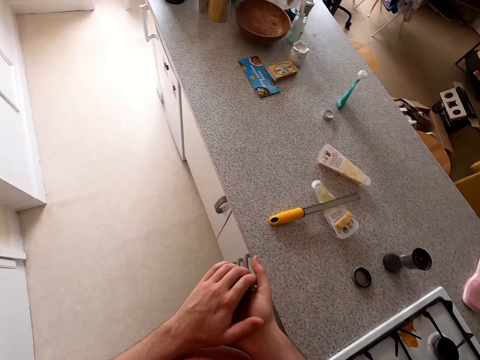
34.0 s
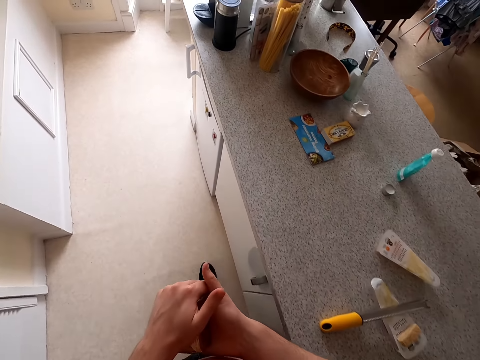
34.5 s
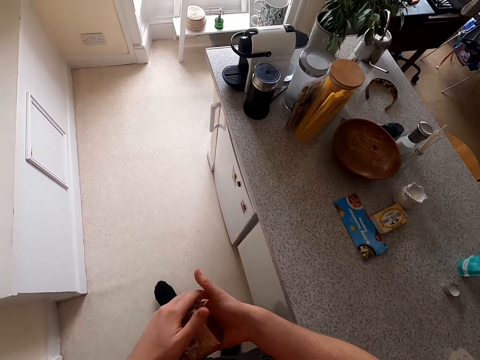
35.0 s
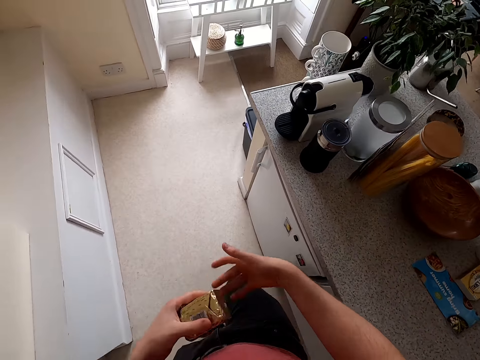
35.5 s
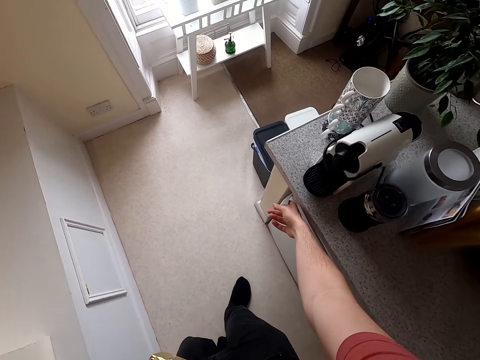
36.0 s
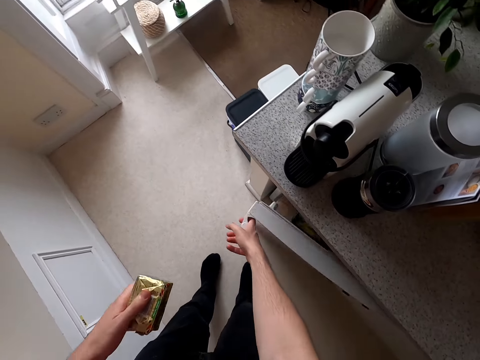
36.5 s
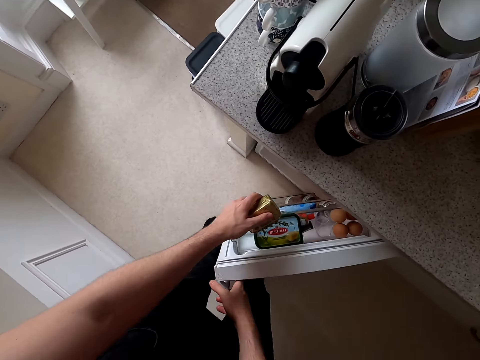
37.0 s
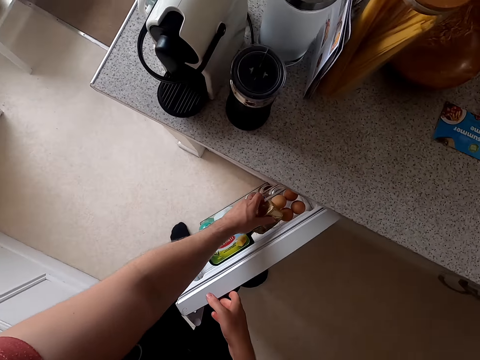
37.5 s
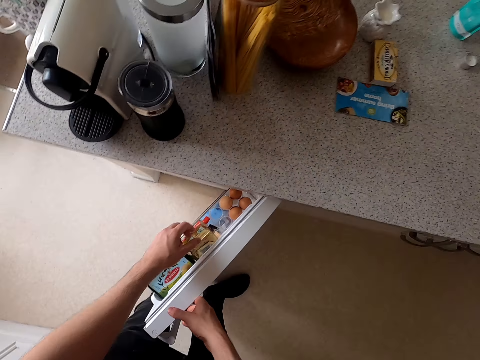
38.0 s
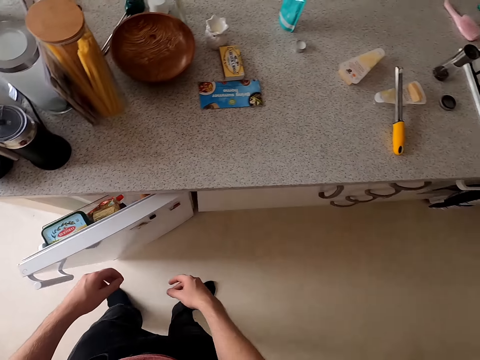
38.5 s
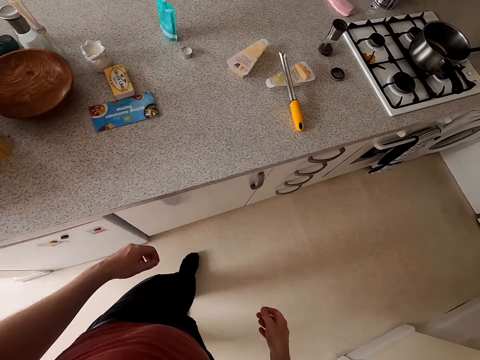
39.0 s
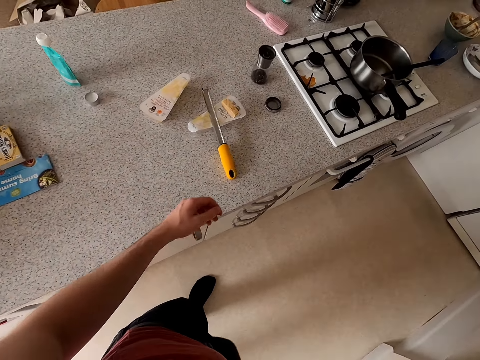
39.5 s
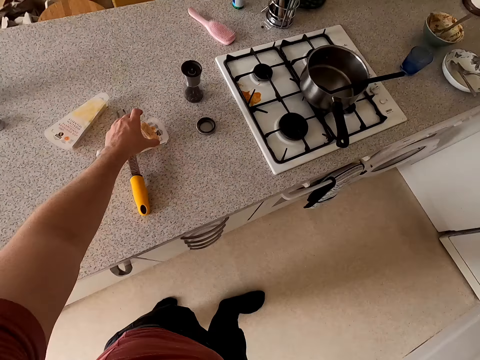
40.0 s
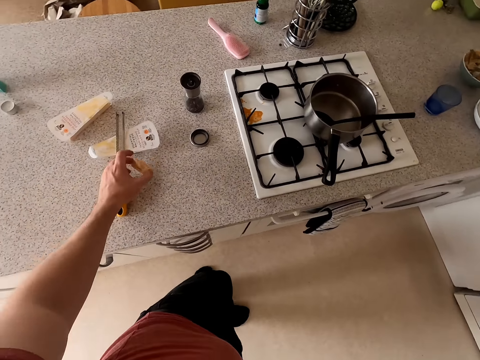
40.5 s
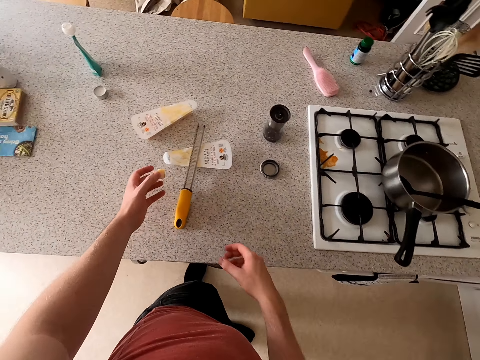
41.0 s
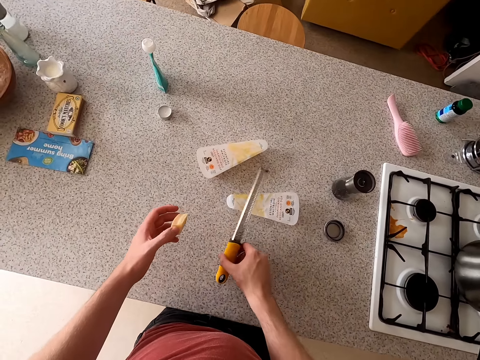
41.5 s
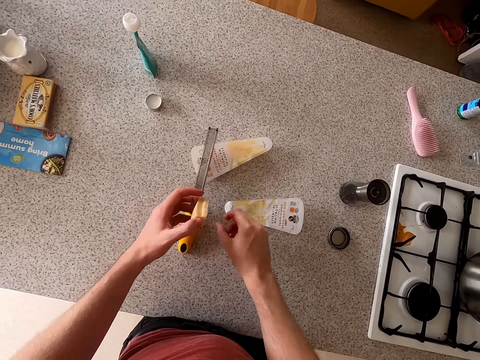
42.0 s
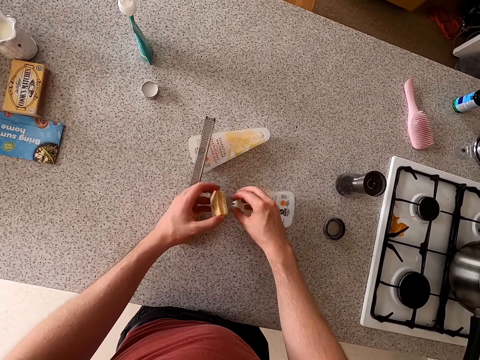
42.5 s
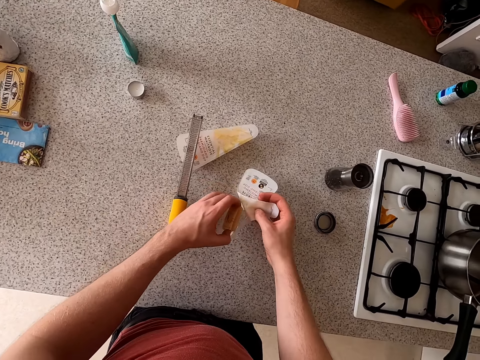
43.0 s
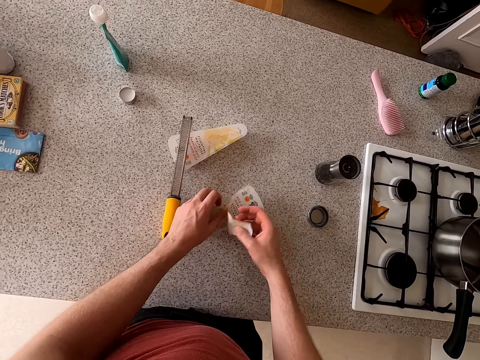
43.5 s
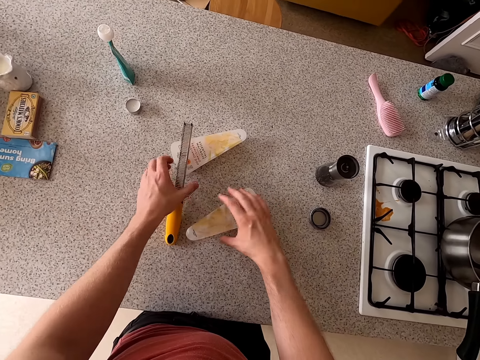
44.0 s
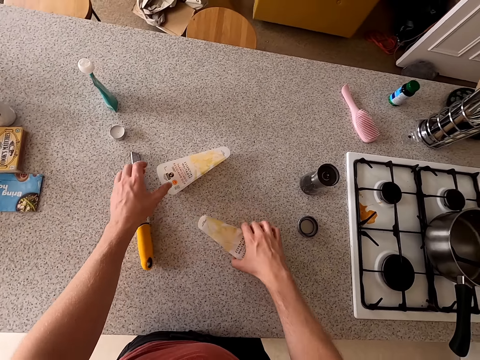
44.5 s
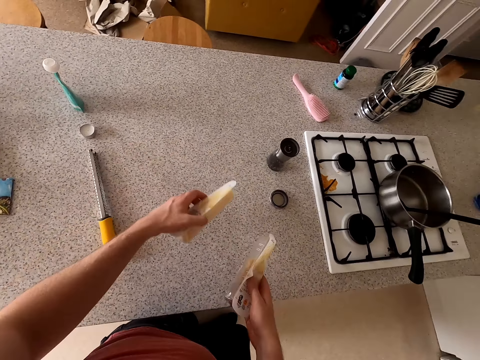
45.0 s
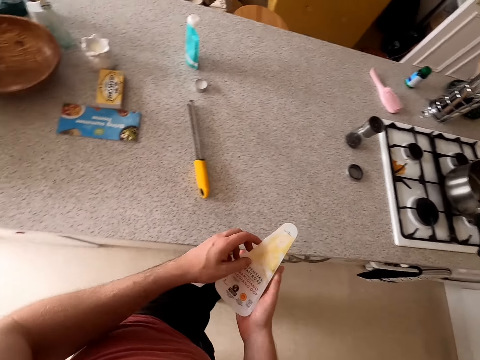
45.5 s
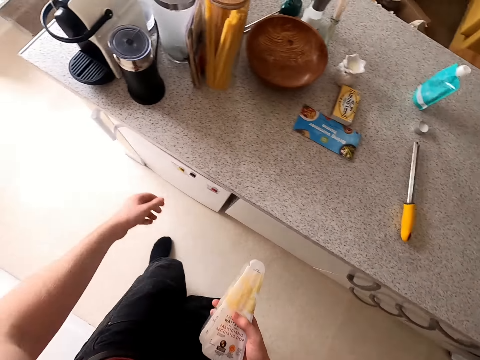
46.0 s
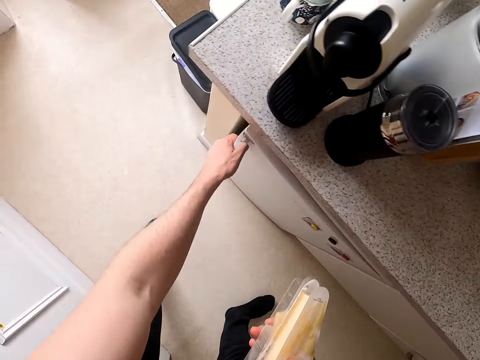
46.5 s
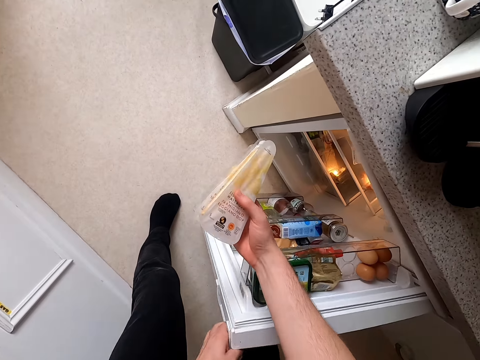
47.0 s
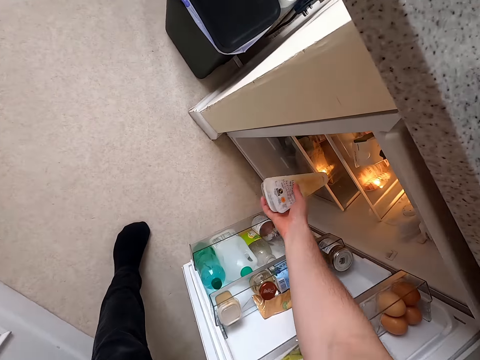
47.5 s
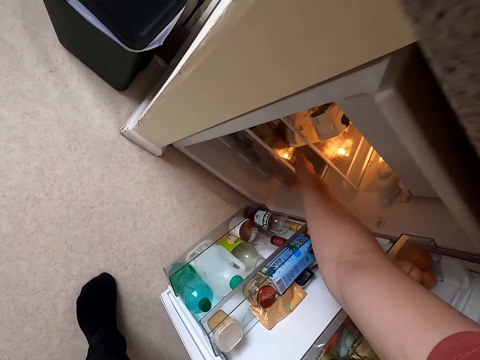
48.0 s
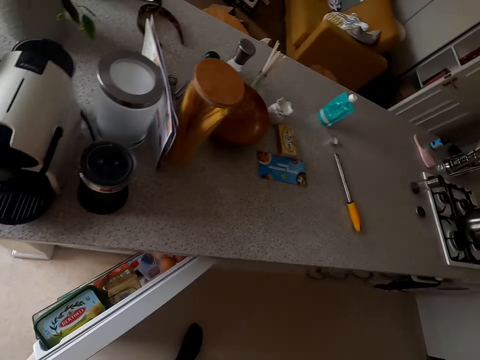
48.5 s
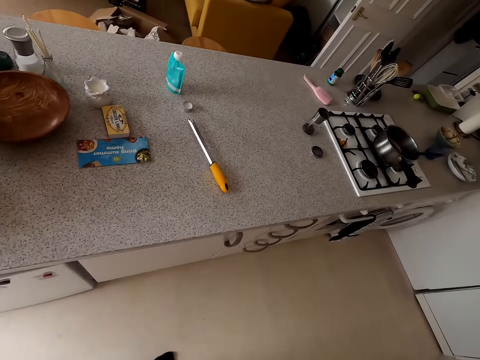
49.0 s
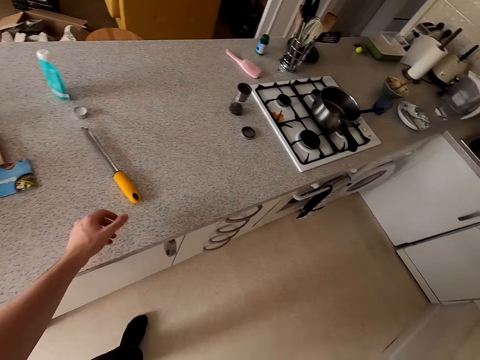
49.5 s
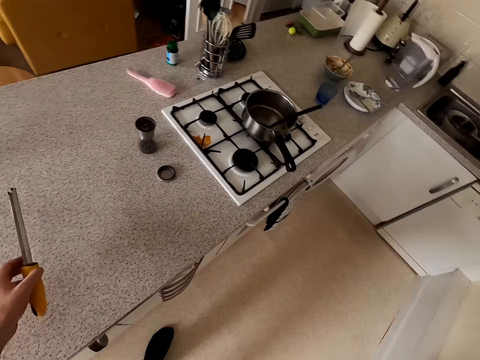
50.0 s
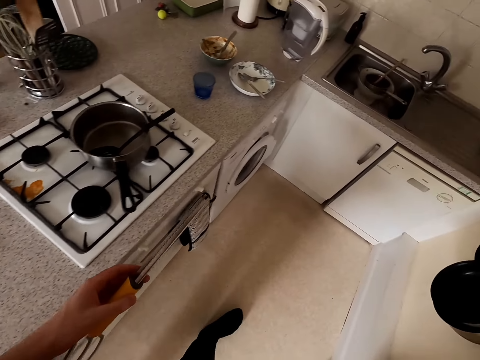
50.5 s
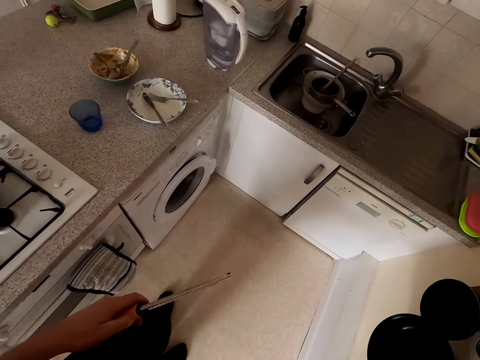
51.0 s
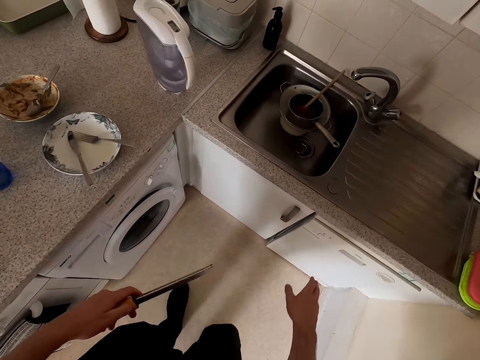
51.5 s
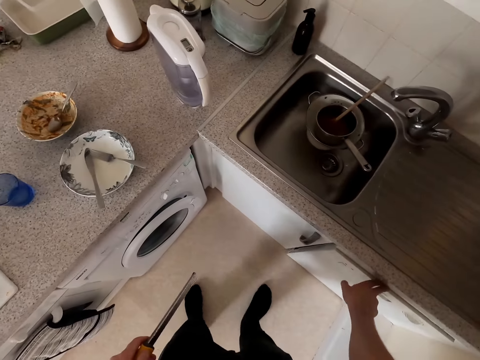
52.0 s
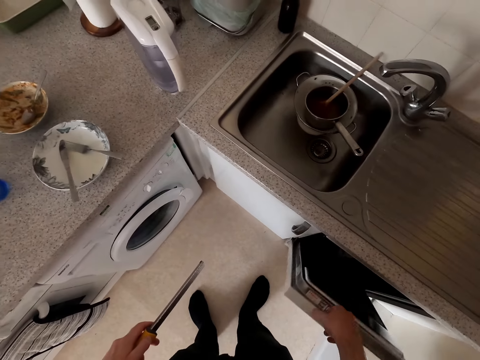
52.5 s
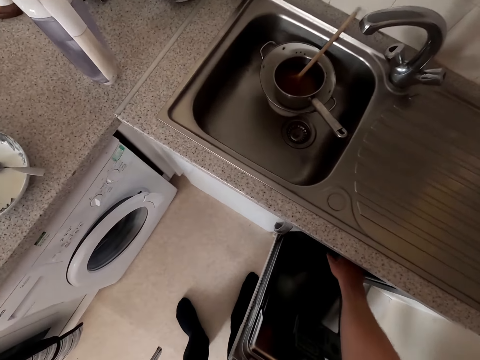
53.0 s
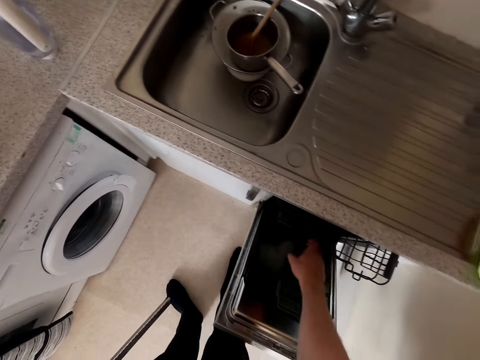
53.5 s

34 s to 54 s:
The camera wearer walks towards the refrigerator. They open the refrigerator. They place the butter in the refrigerator. They close the refrigerator. They walk in the room. They pick up something. They put something in the packet. They pick up the packet. They walk in the room. They open the refrigerator. They put the packet in the fridge. They walk in the room. They close the fridge door. They pick up the tongs. They walk towards the sink. They open the dishwasher.

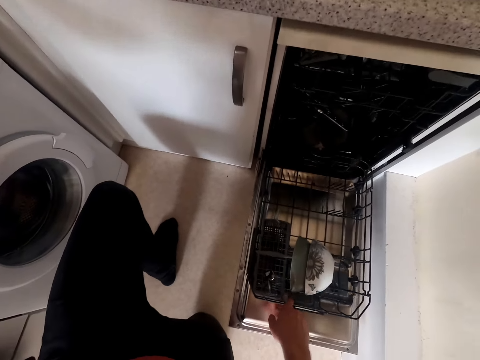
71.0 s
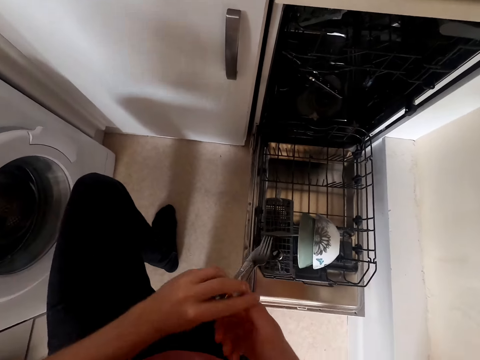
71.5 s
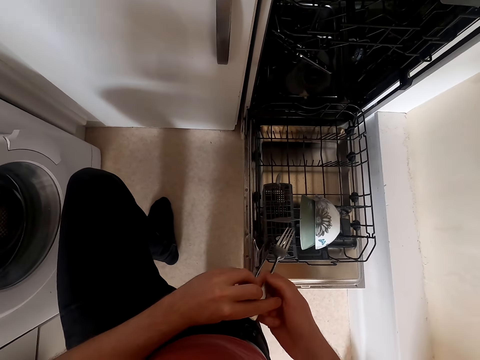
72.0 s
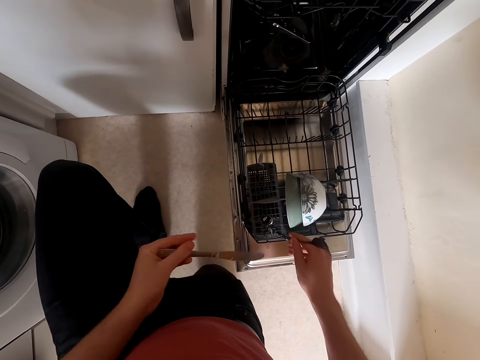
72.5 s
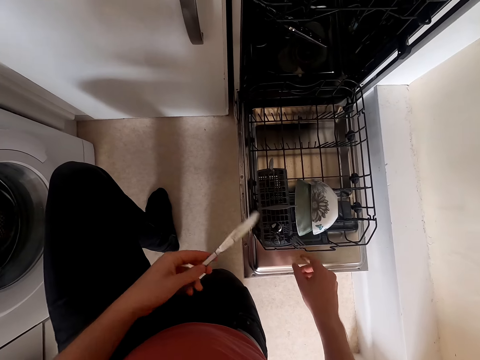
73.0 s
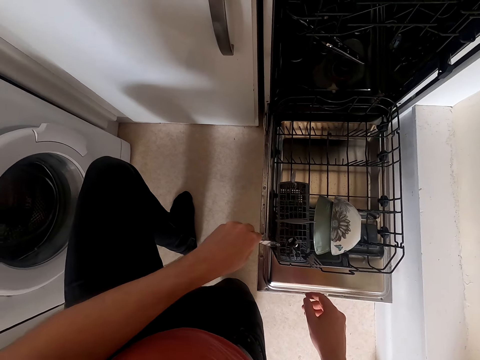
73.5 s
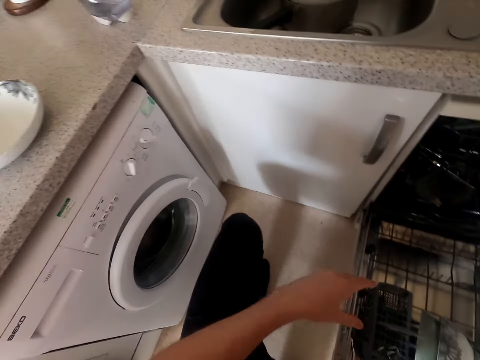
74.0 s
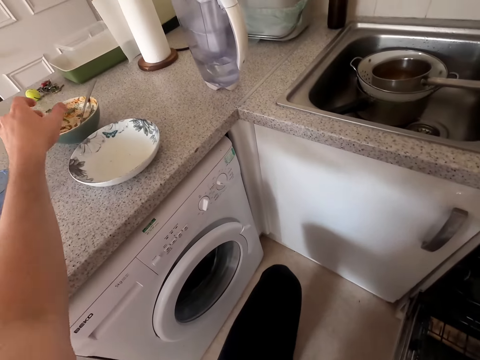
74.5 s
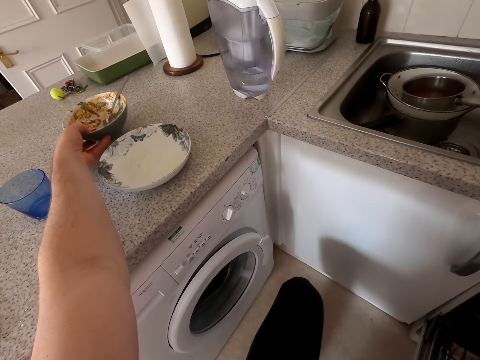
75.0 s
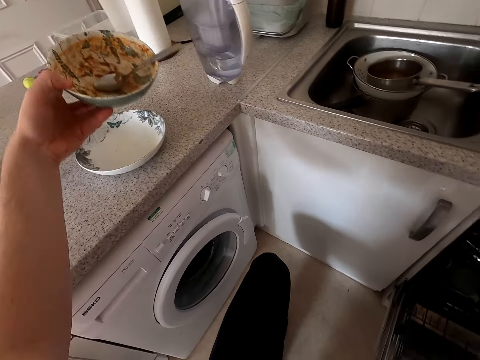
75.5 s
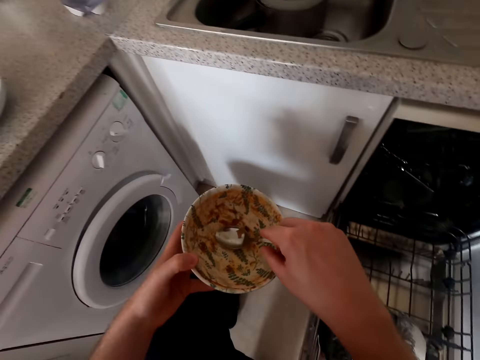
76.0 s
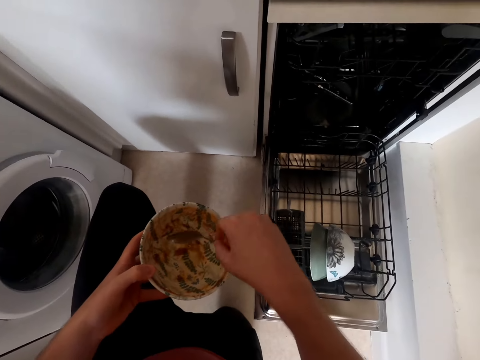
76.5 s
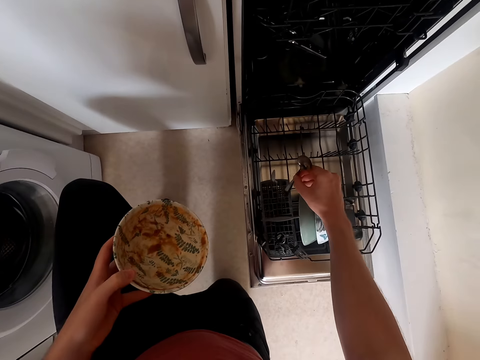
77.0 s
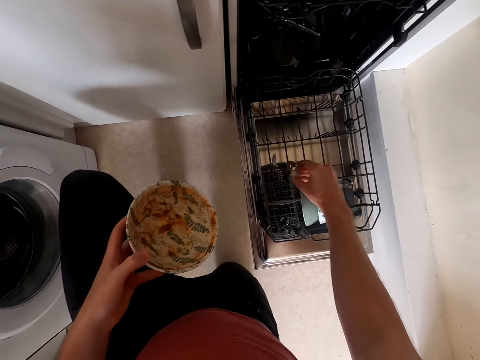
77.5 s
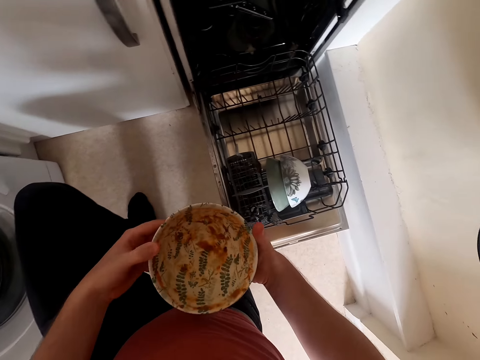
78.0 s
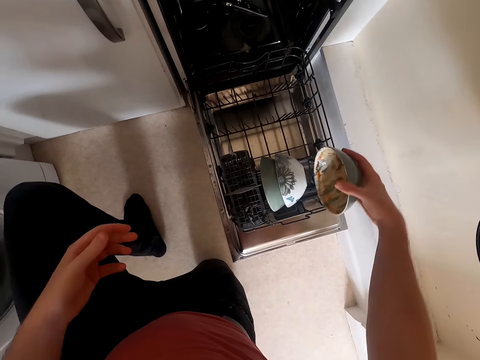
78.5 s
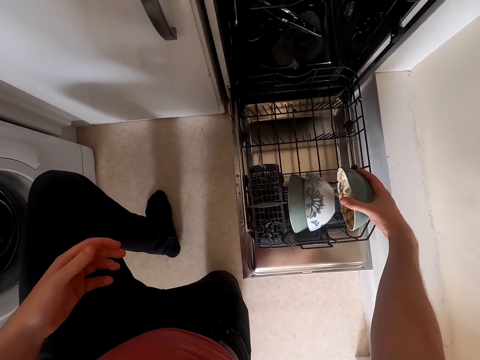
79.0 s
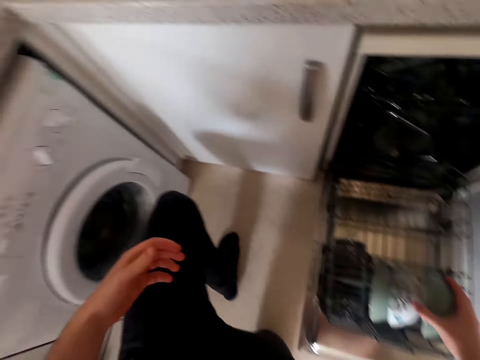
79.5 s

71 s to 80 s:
The camera wearer pulls the dishwasher tray. They place the spoon and fork in the dishwasher. They hold the bowl. They take the plate. They pick up the spoon. They place the spoon in the dishwasher. They place the bowl in the dishwasher.
